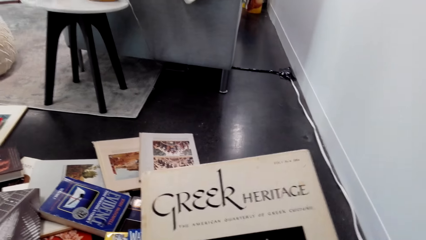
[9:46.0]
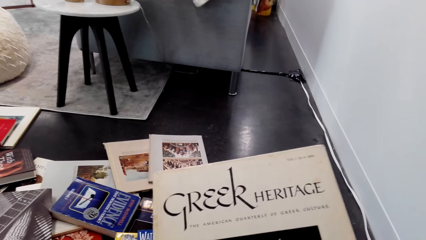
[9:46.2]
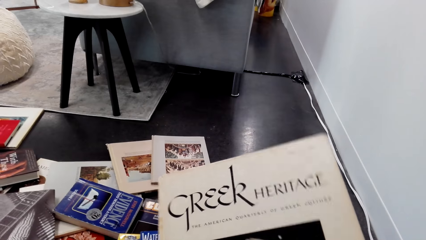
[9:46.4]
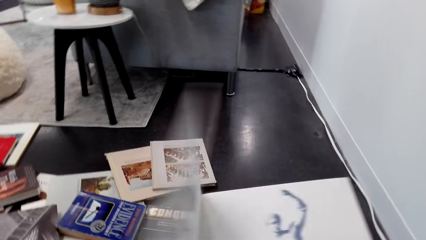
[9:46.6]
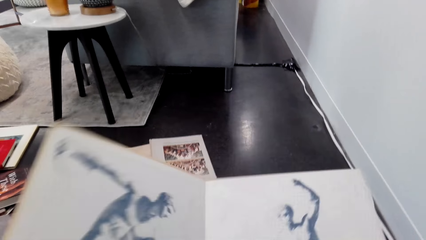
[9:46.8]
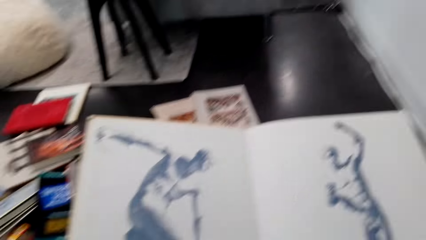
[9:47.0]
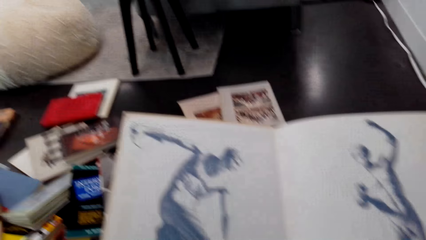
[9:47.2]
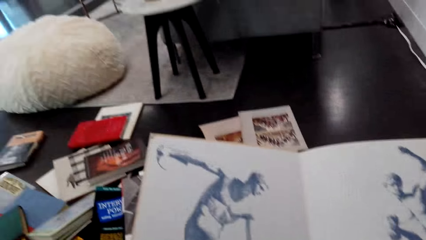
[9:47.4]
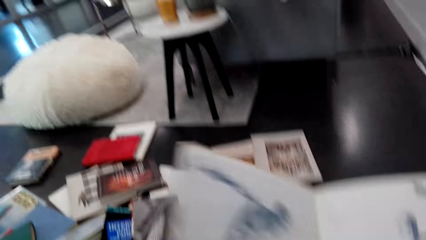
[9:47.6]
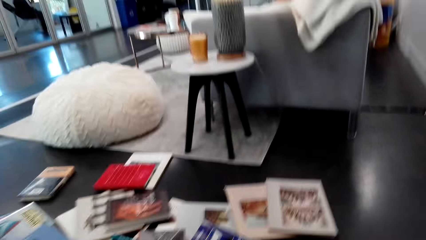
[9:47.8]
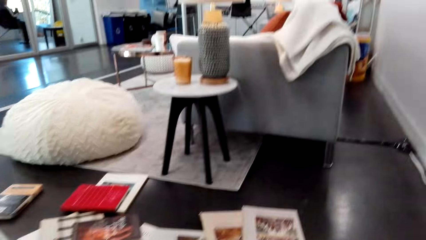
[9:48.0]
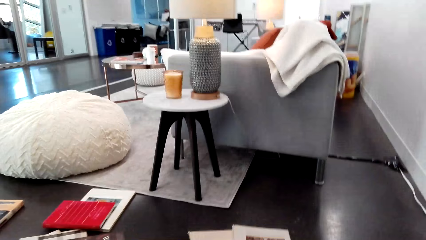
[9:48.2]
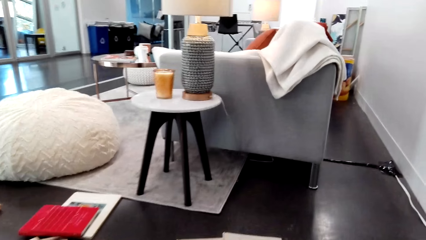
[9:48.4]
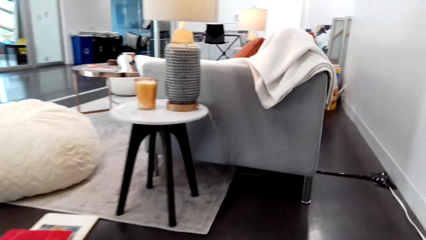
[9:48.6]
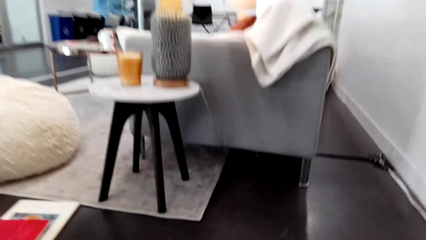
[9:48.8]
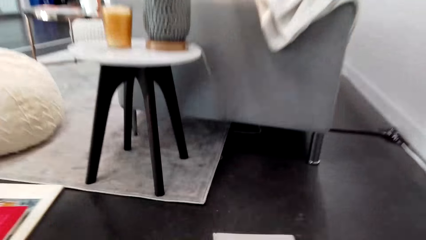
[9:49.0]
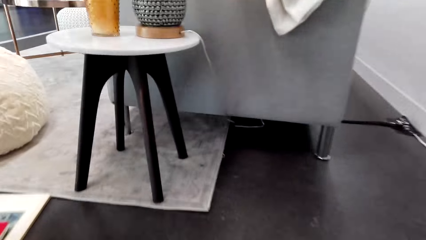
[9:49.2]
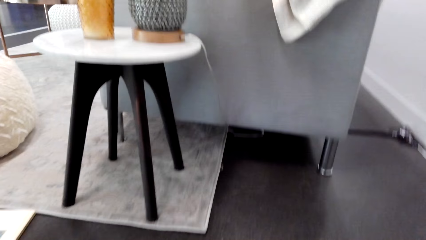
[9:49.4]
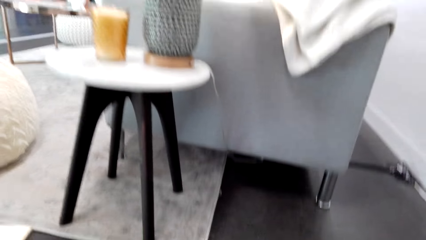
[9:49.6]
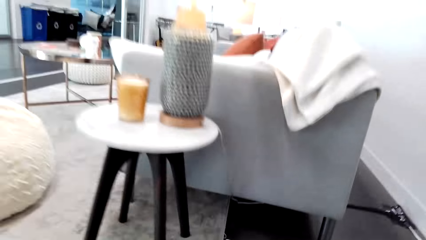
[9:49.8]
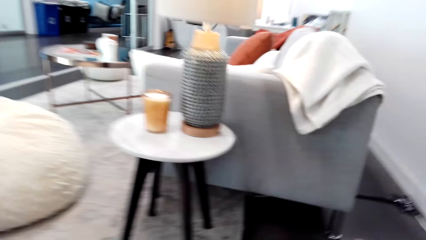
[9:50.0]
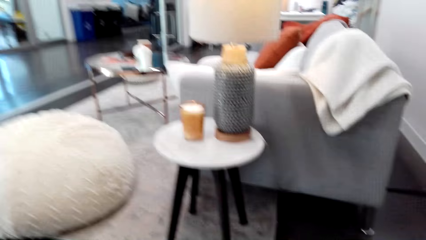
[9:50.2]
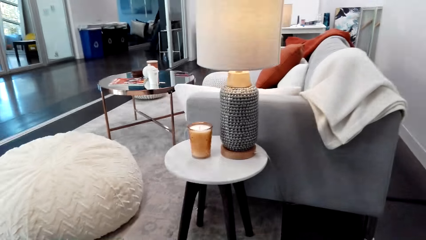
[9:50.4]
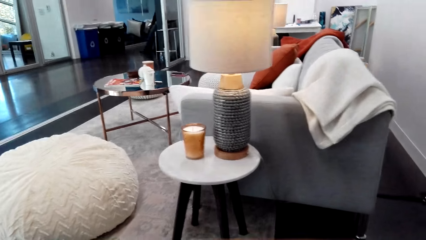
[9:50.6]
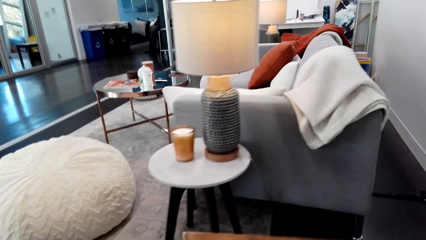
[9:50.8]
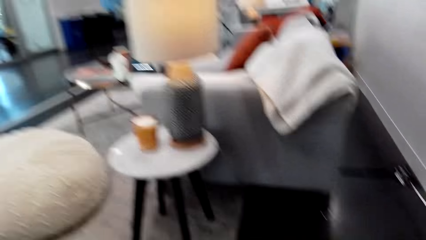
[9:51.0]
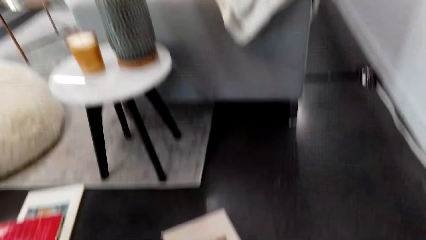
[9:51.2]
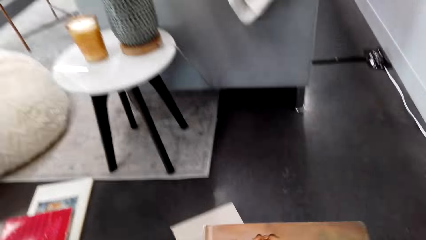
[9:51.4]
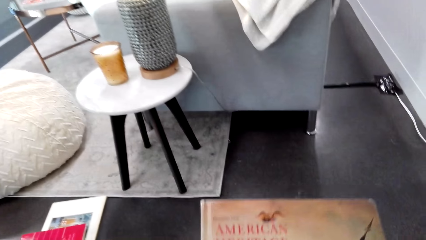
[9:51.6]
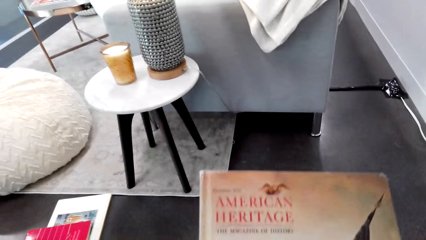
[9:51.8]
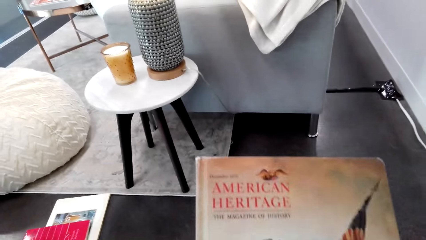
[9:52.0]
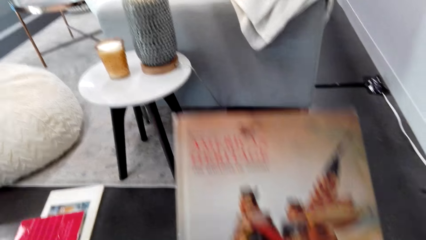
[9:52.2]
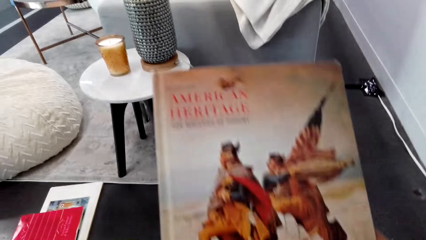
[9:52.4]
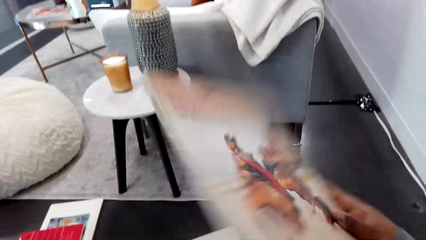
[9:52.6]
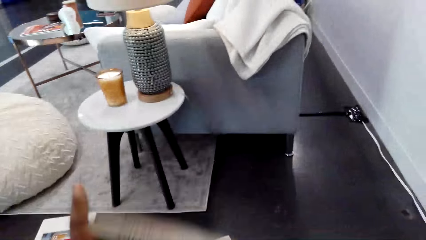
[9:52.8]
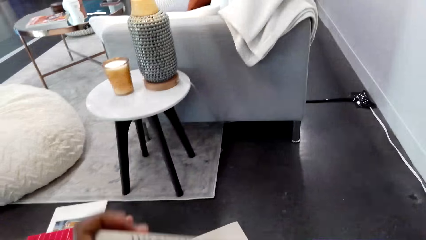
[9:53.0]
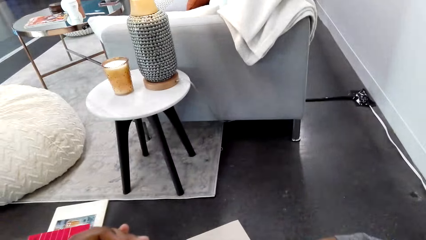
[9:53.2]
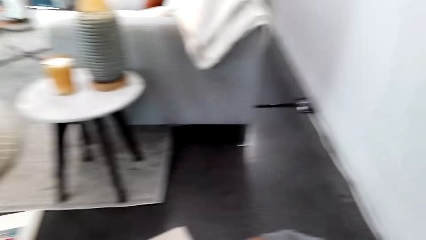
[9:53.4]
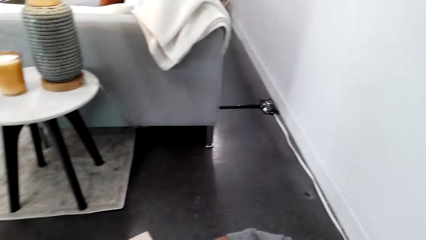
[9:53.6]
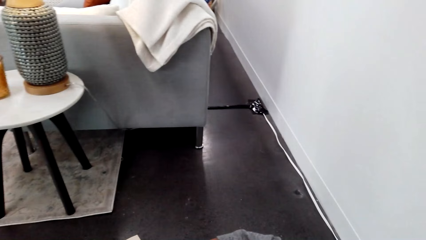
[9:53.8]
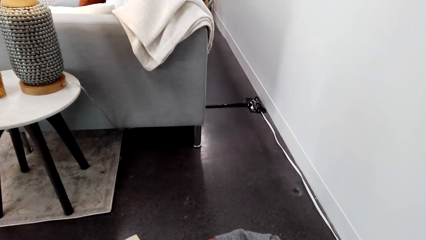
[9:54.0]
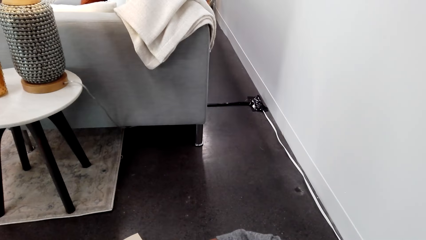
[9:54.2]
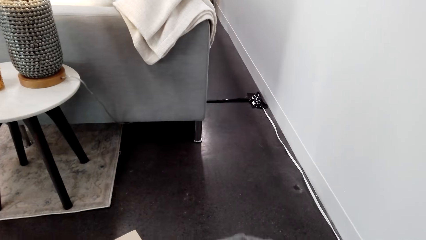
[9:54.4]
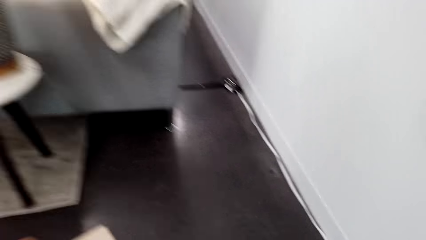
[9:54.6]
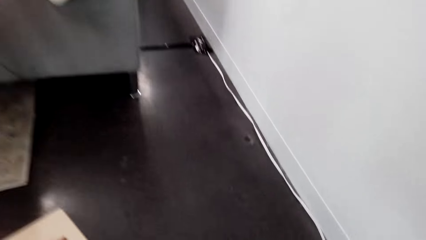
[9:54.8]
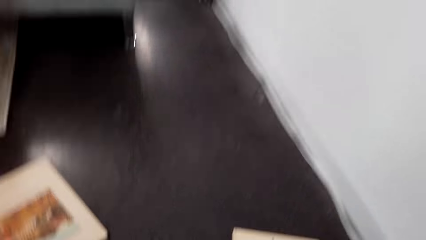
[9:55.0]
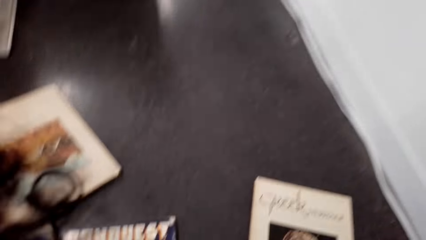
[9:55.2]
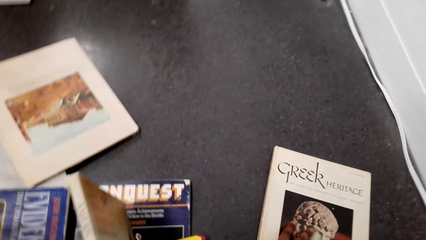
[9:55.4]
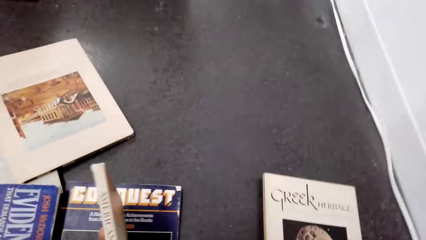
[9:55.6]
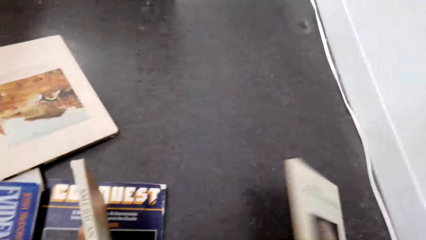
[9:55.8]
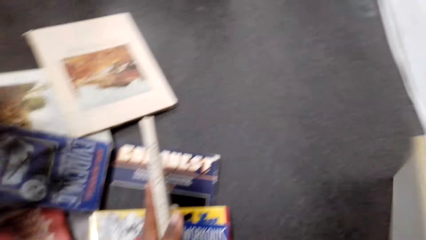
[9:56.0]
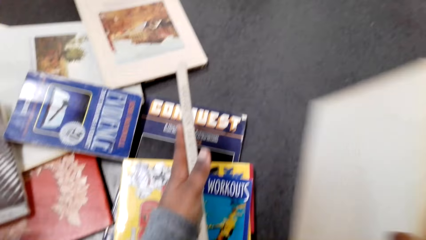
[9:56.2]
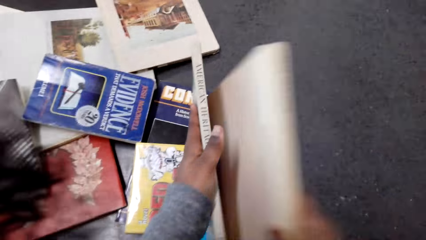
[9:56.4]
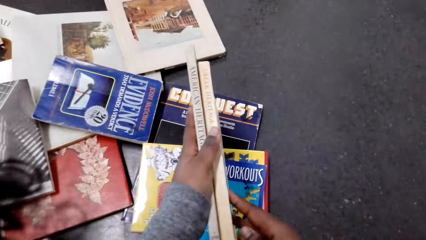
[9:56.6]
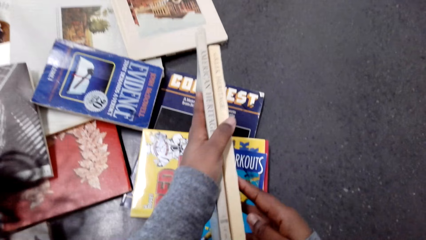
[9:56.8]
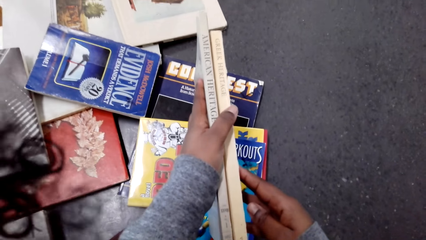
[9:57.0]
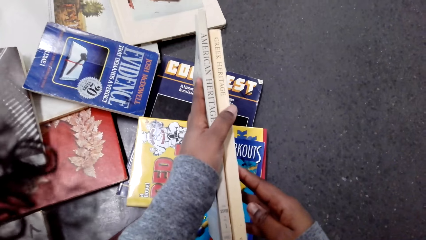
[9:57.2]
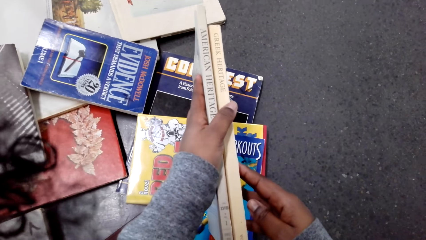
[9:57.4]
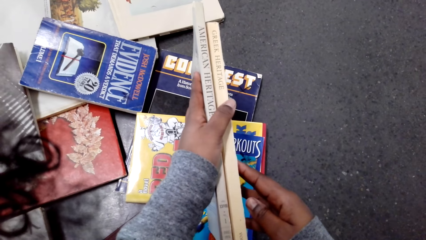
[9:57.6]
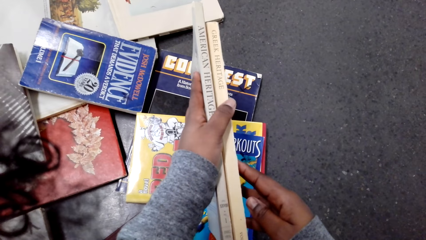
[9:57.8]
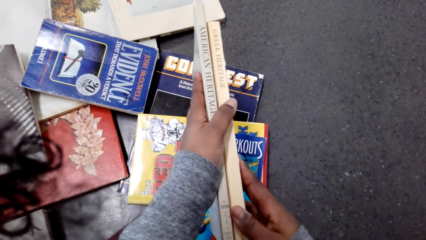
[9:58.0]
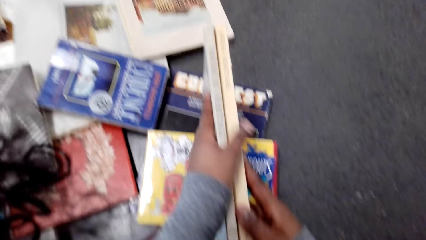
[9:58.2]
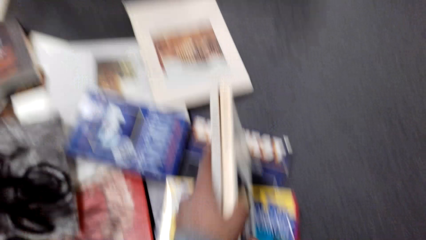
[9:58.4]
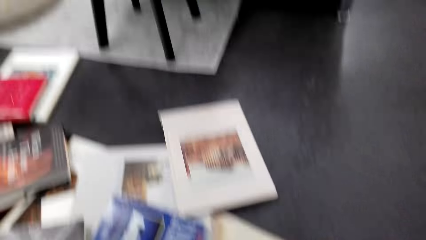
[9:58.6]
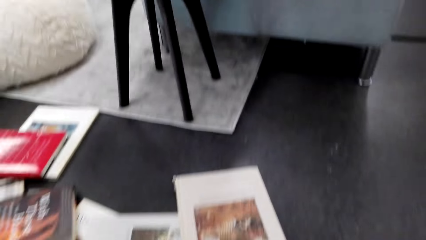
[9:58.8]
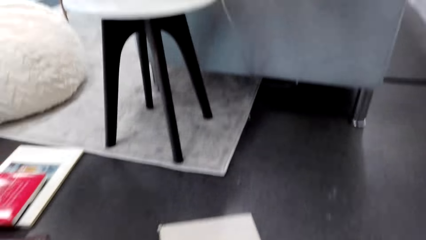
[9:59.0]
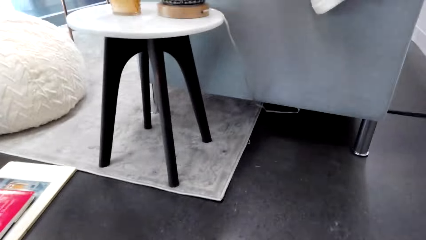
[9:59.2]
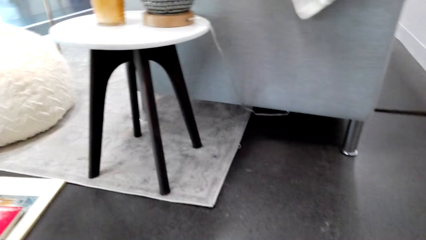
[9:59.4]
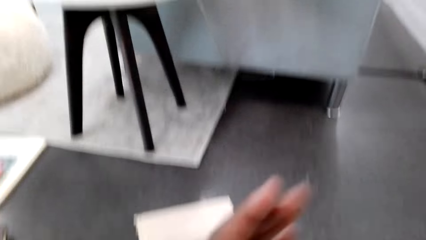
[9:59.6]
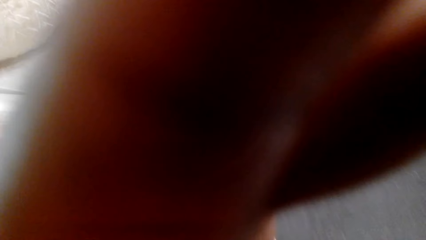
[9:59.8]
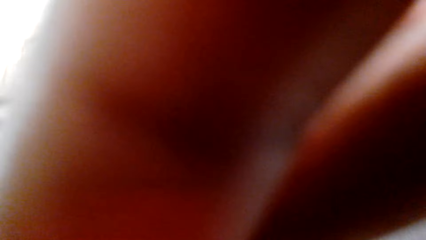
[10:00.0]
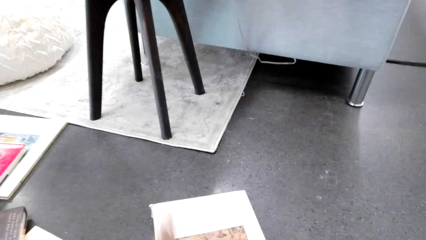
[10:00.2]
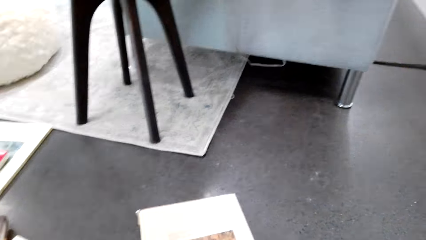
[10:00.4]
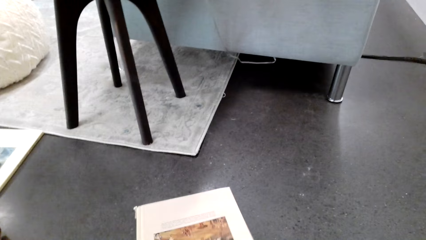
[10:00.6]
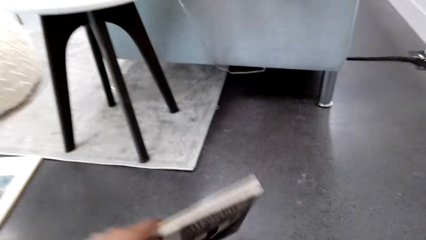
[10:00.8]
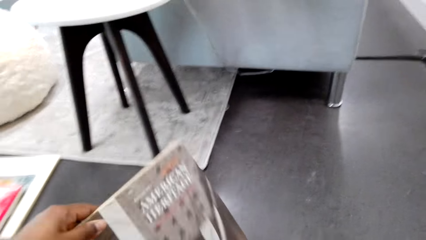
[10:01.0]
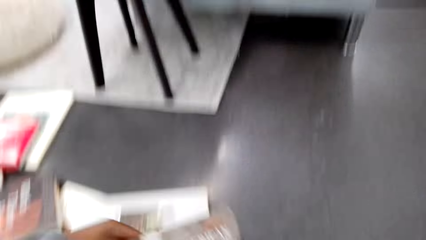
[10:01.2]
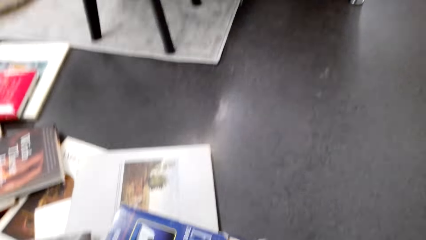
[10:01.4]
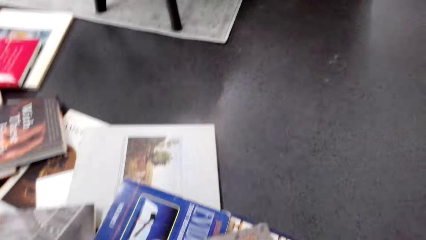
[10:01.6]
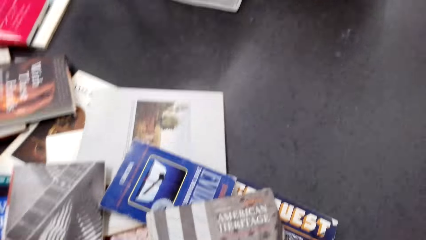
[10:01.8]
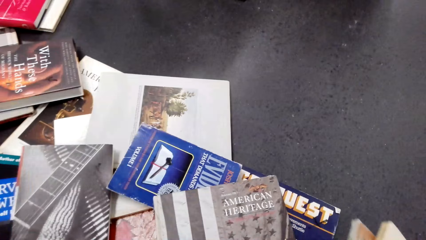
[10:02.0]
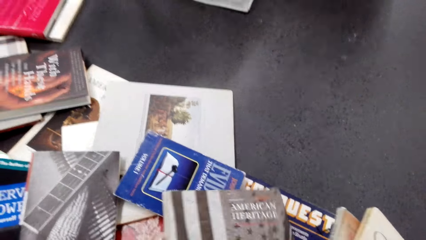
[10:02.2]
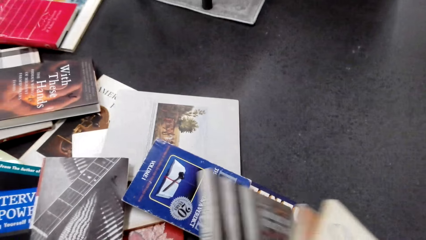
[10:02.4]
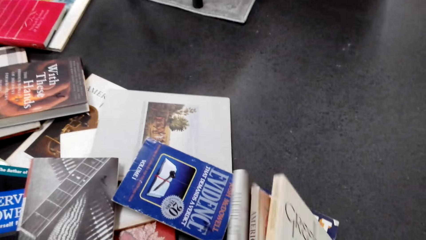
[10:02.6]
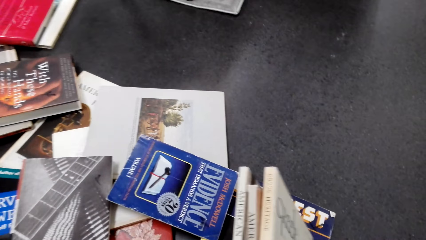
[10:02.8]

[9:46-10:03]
The camera wearer opens the book with the right hand. They close the book in both hands. They take the book on the floor. They look around. They hold the book in both hands. They move the book in both hands. They look around. They take the book on the floor with the right hand. They put the books together. They hold the book with both hands. They look around. They move the left hand. They move the book with the left hand.
